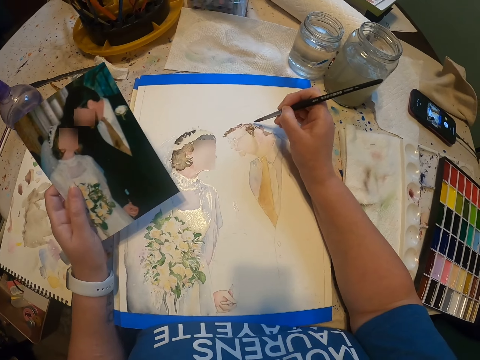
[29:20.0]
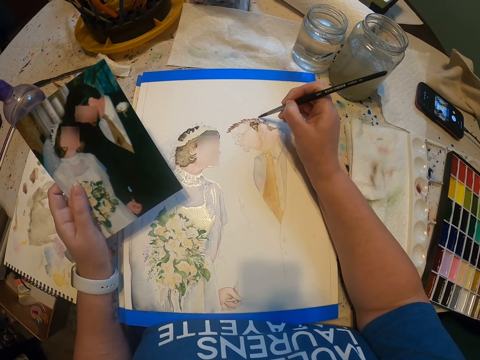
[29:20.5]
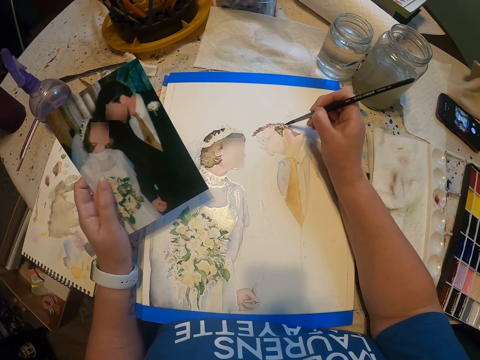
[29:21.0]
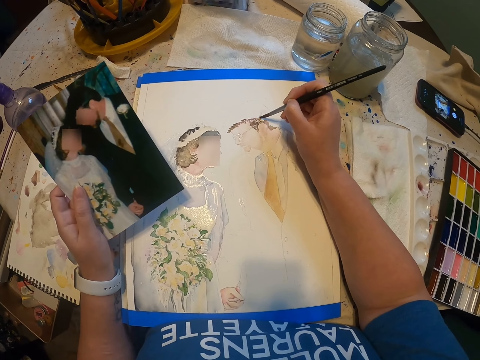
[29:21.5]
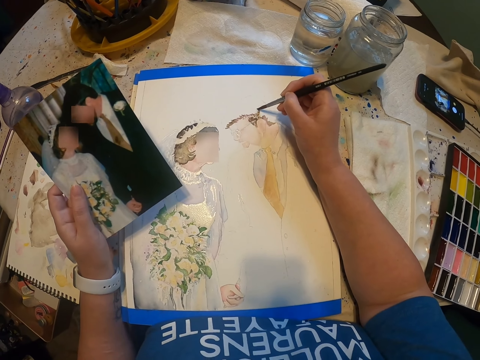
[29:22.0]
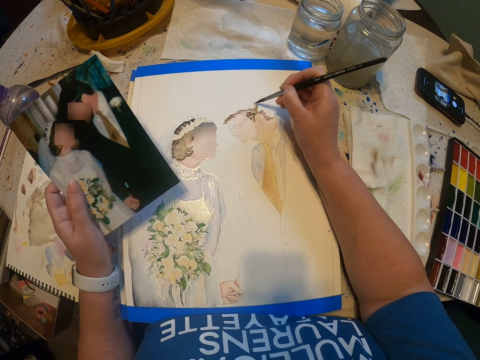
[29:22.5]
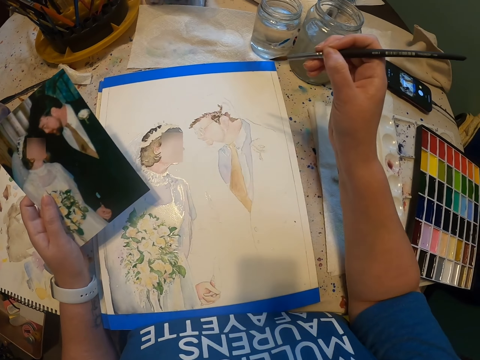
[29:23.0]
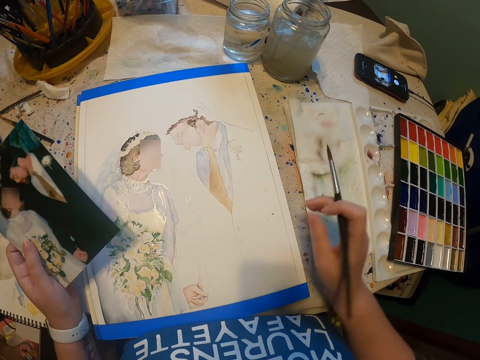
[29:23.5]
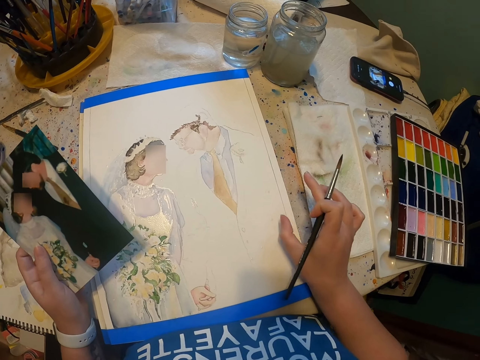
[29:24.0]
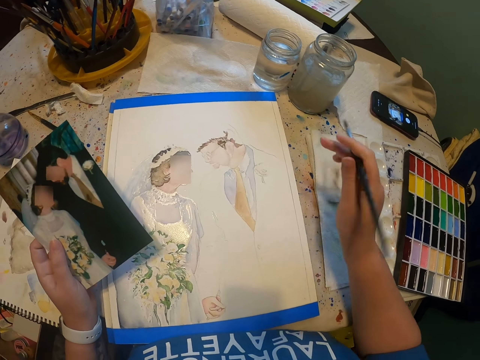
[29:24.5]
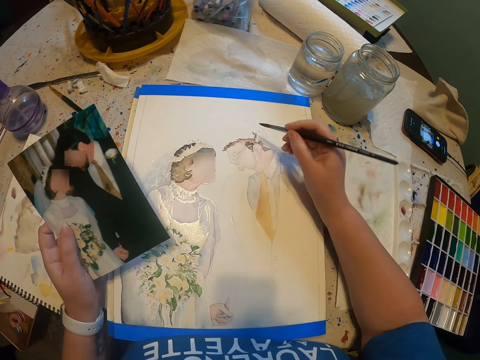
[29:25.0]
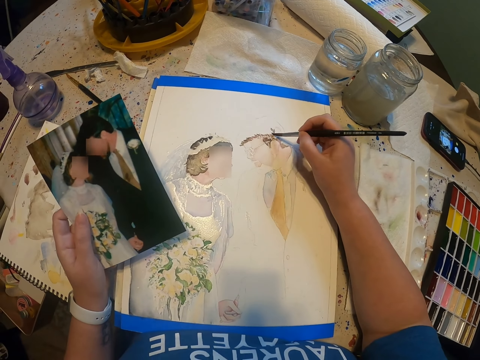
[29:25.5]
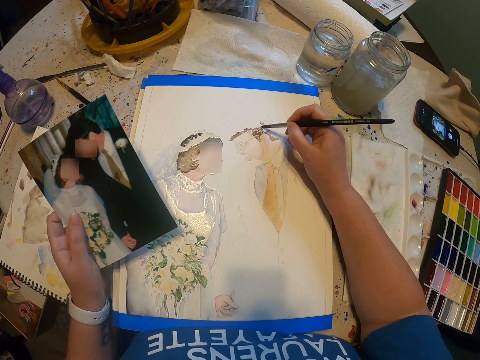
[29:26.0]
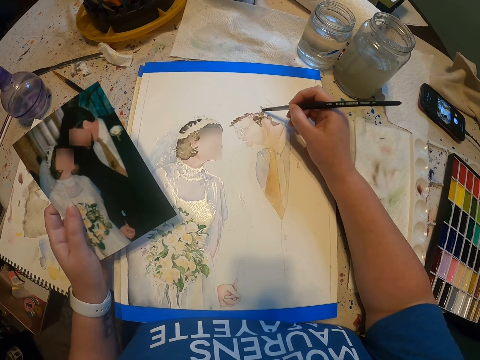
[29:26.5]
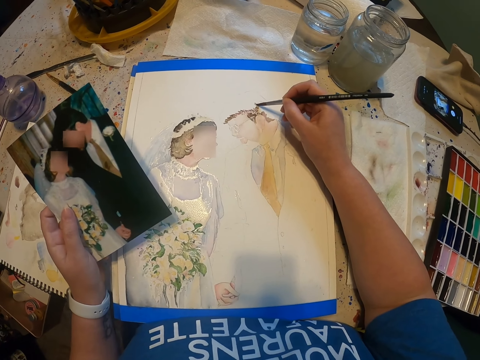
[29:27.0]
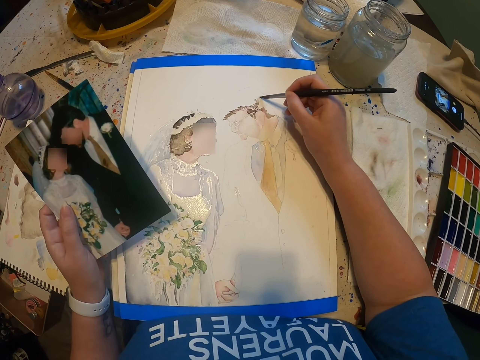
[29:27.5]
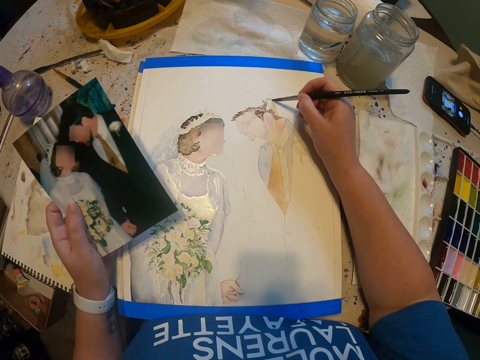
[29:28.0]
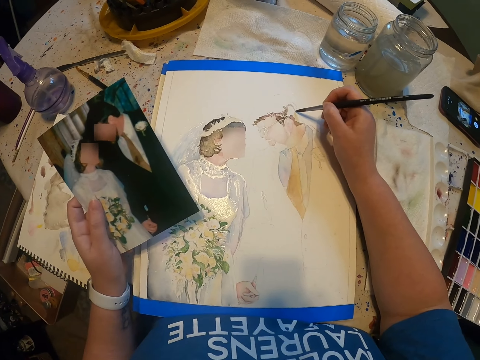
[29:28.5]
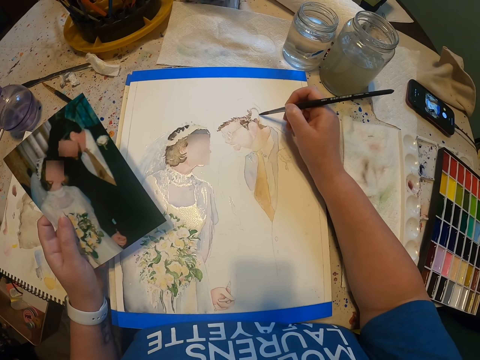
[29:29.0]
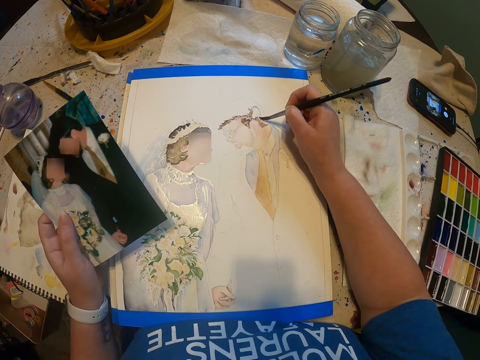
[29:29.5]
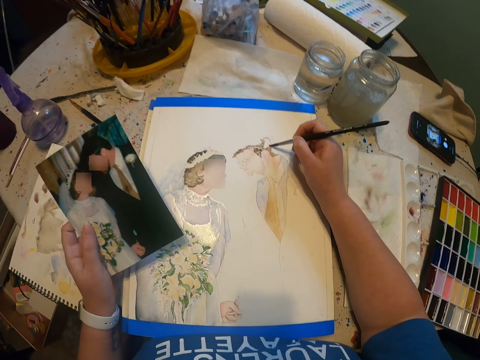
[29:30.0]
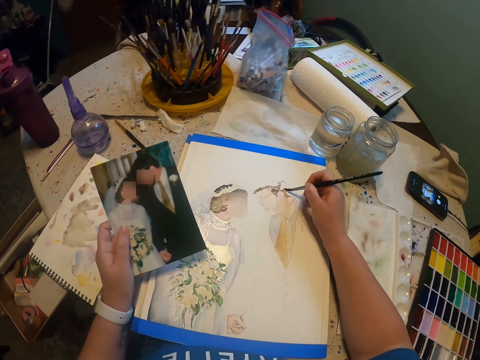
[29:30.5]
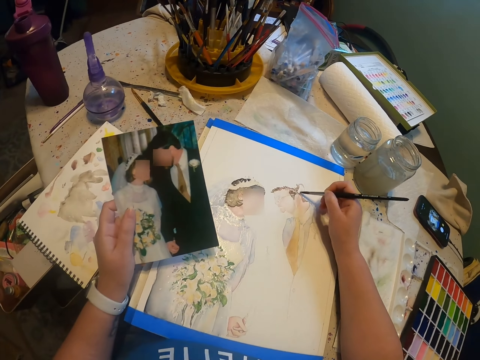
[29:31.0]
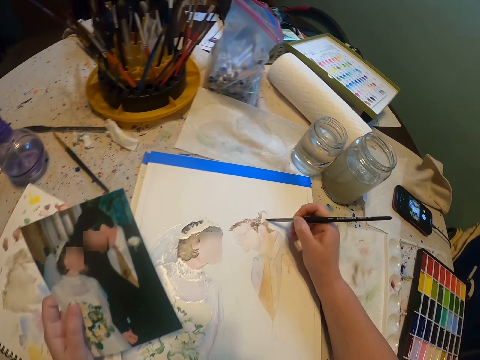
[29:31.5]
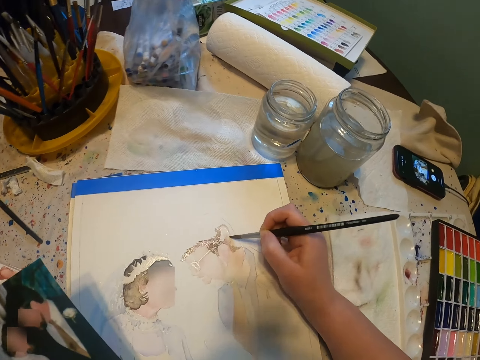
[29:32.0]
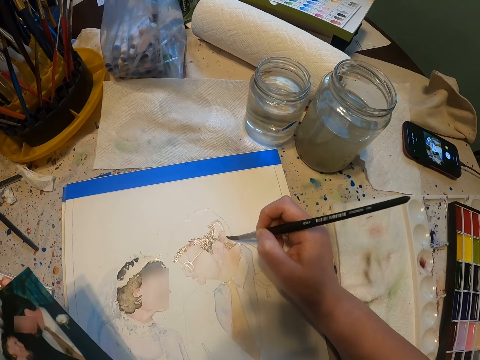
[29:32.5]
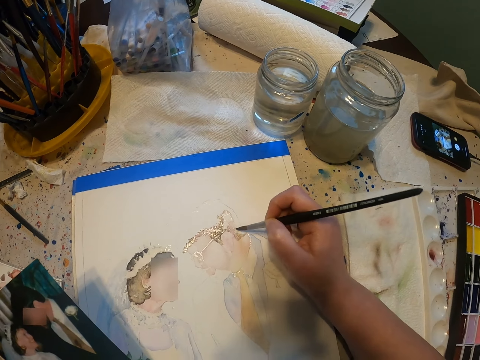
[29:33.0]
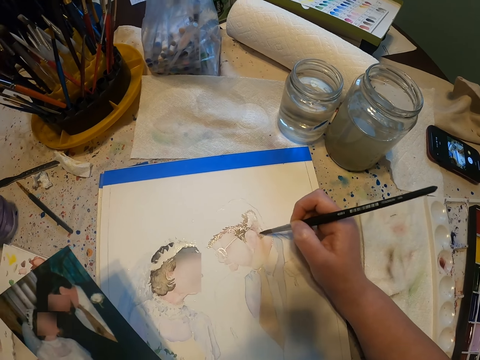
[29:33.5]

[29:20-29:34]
The camera wearer wipes something from the paint paper. They paint on the paint paper.

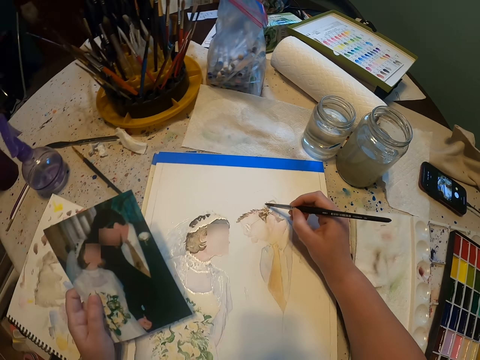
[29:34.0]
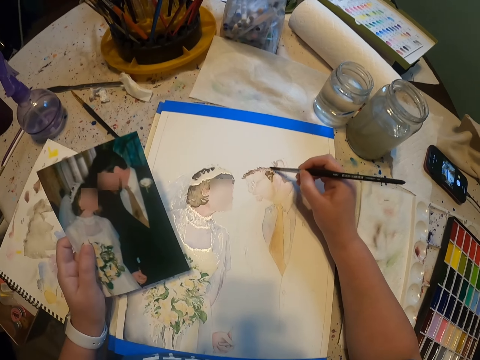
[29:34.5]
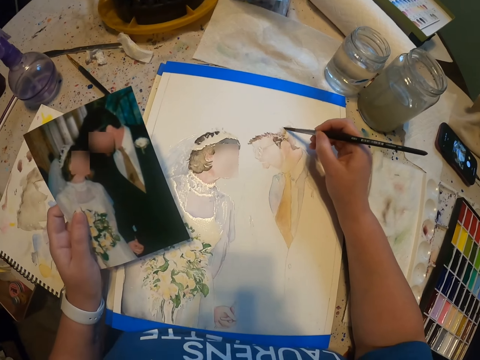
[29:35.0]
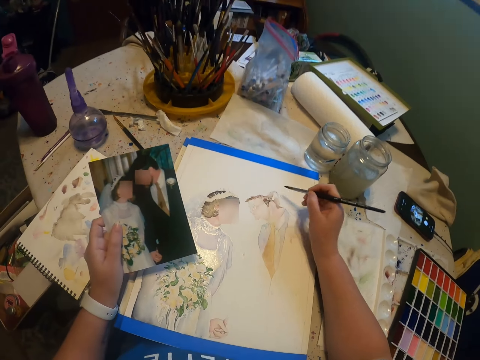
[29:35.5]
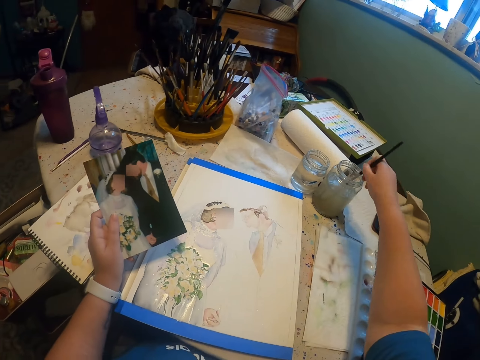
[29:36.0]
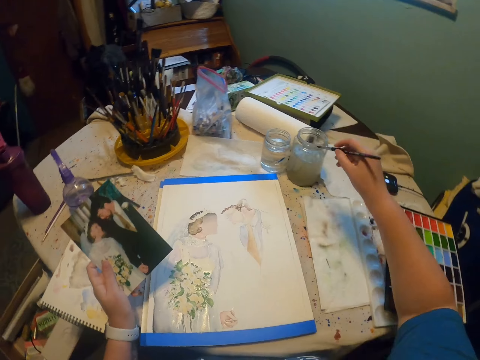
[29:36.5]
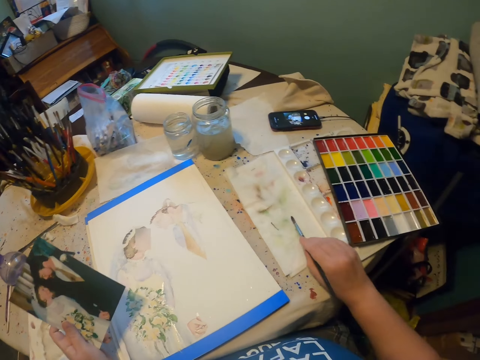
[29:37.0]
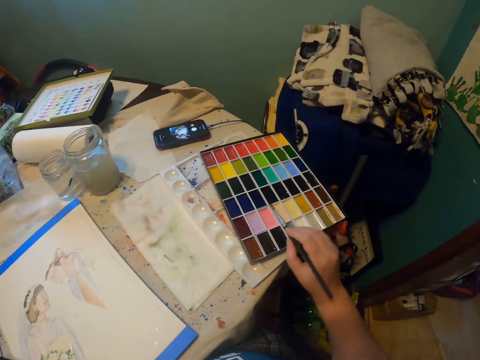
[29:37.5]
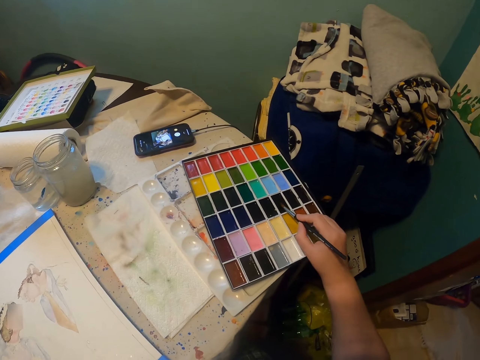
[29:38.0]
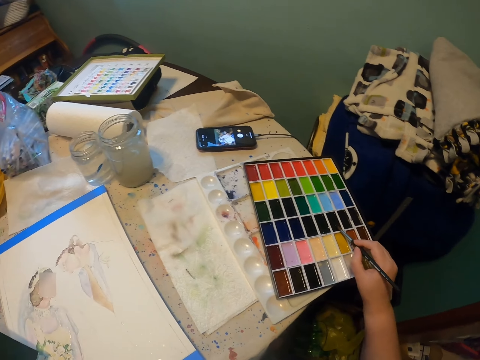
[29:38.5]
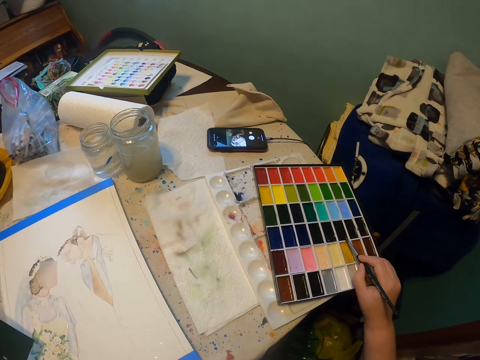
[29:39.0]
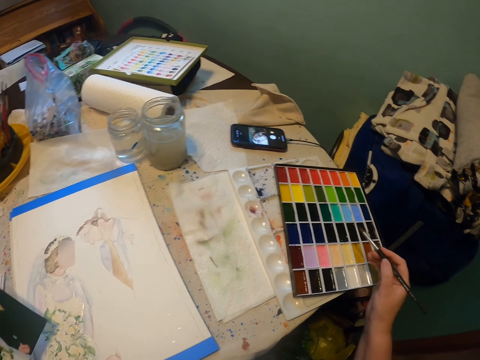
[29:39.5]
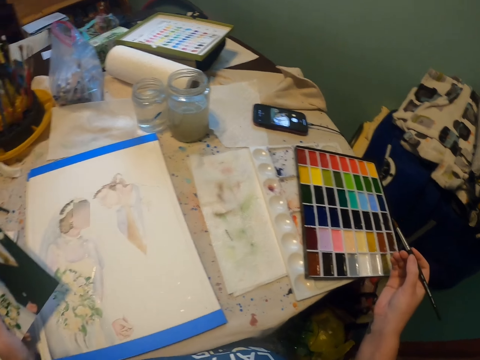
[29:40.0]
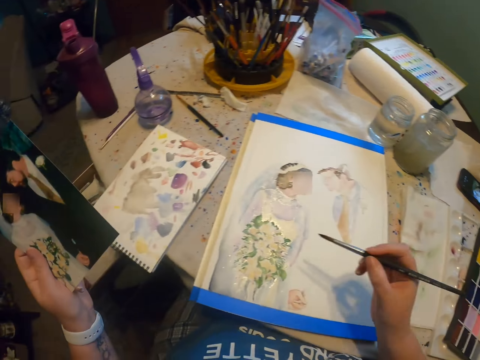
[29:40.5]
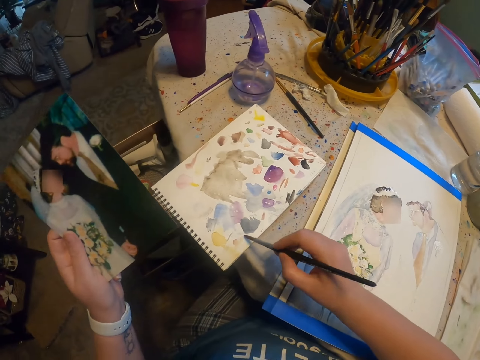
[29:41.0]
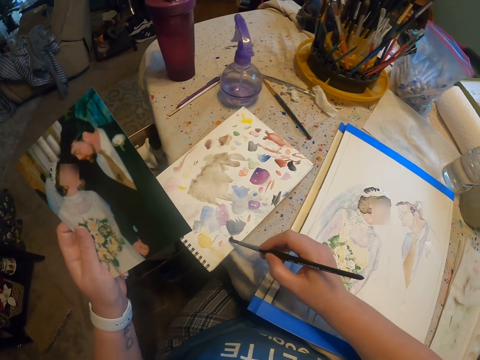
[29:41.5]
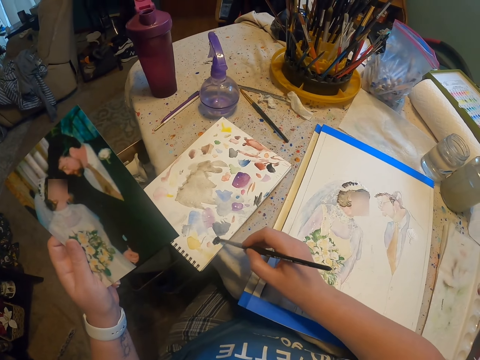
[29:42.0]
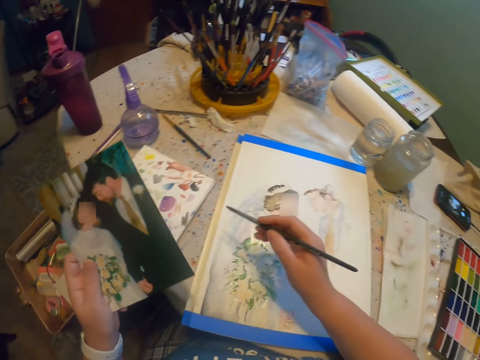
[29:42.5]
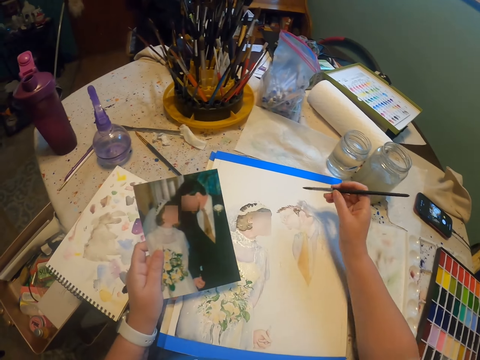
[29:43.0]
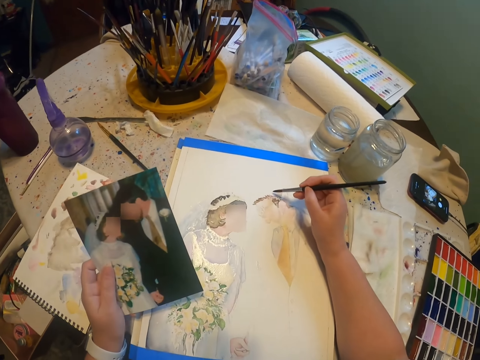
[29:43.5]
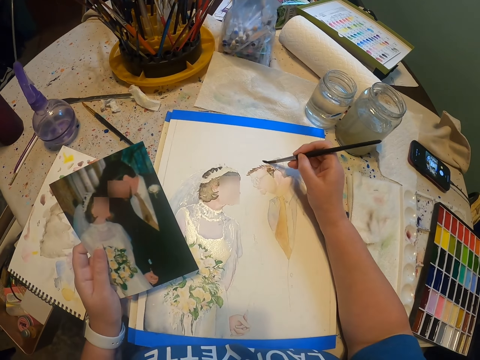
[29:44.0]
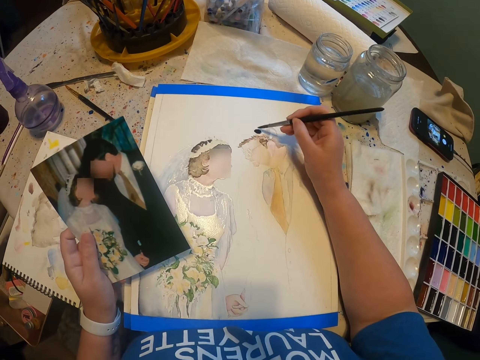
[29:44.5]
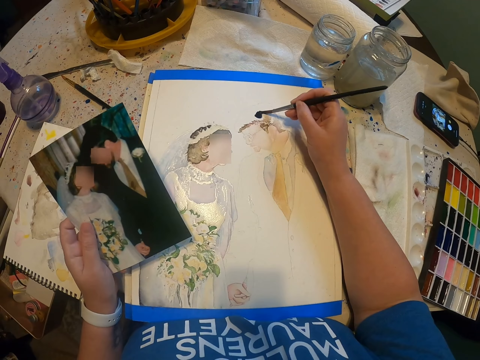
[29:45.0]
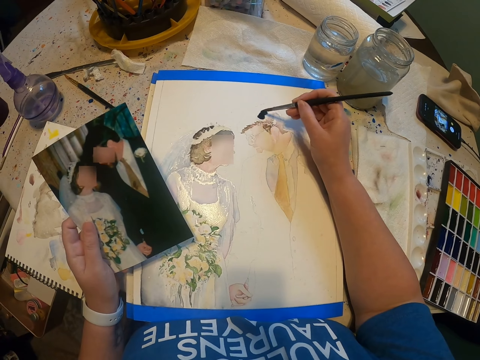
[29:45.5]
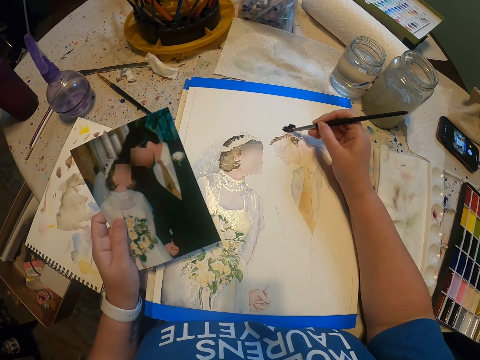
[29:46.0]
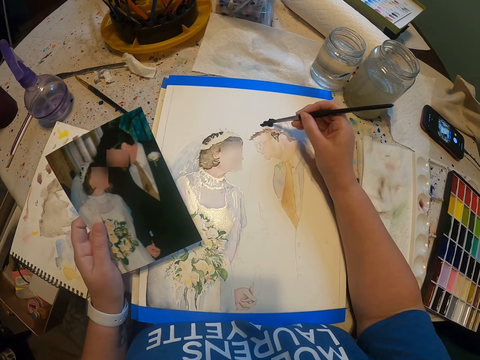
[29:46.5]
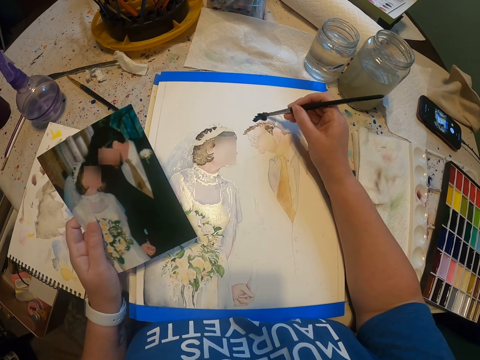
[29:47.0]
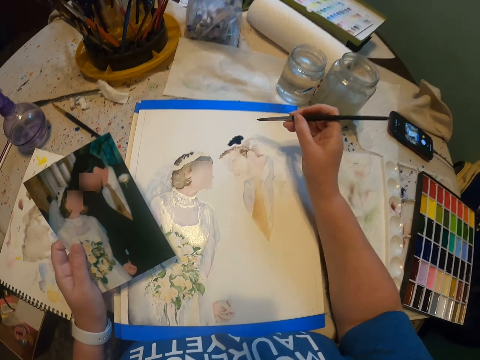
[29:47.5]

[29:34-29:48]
The camera wearer dips a paint brush in the water color in the container. They reduce the paint from the paint brush. They dip the brush in the paint. They paint on the booklet. They rub the brush on the booklet. They paint the sketch on the paint paper with the brush.
